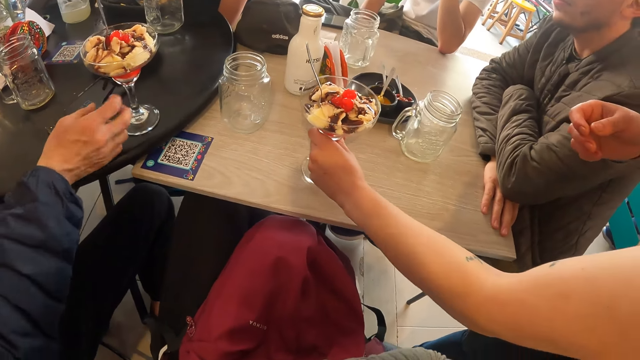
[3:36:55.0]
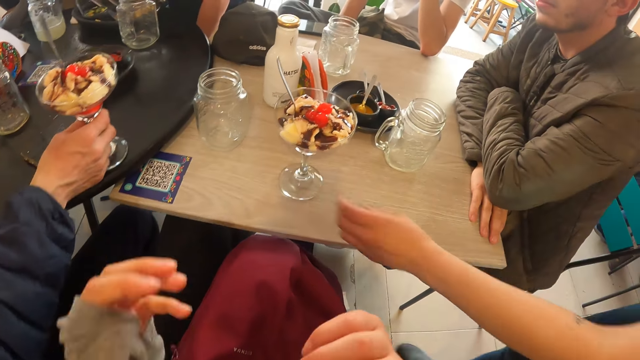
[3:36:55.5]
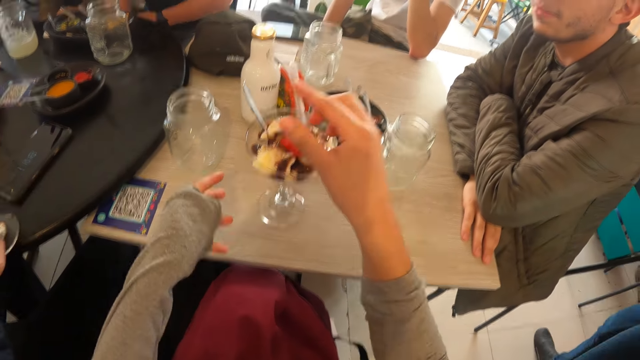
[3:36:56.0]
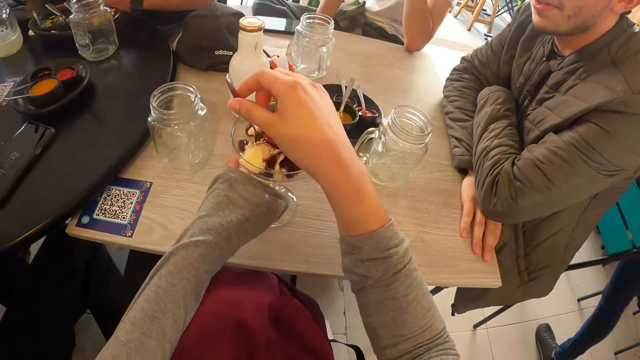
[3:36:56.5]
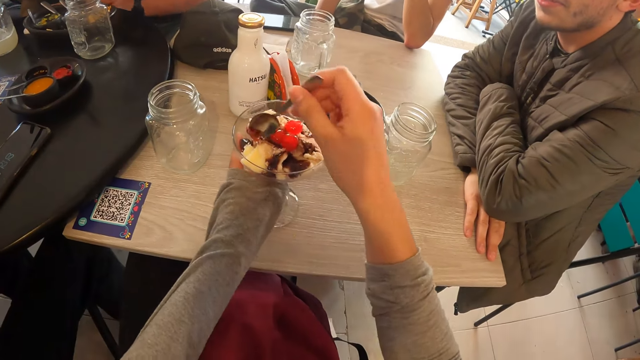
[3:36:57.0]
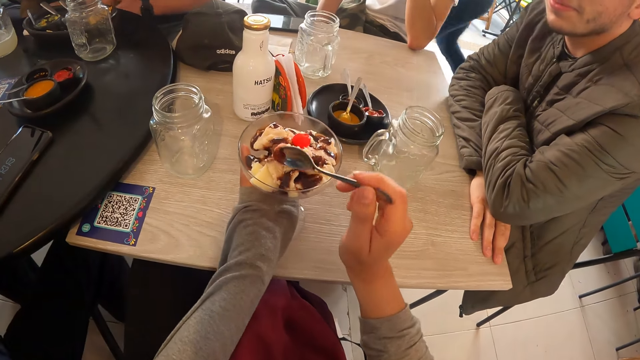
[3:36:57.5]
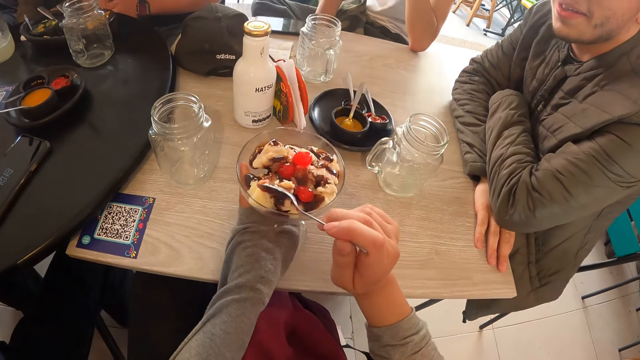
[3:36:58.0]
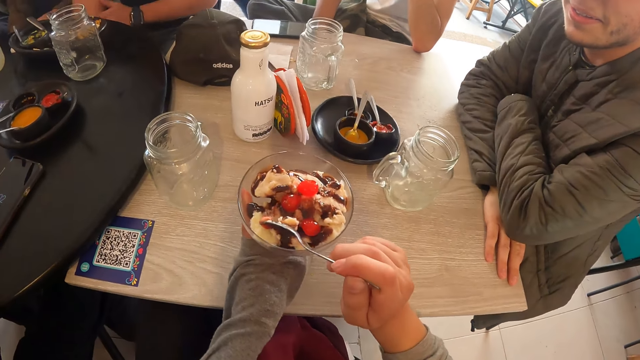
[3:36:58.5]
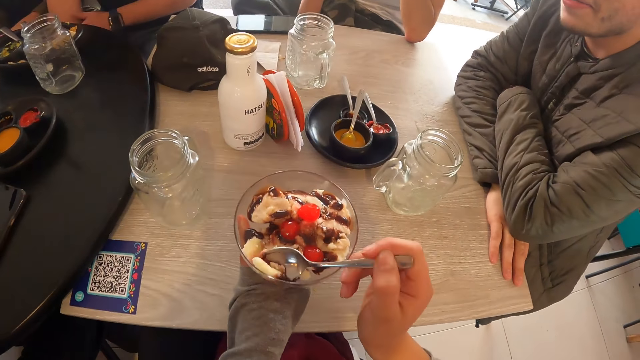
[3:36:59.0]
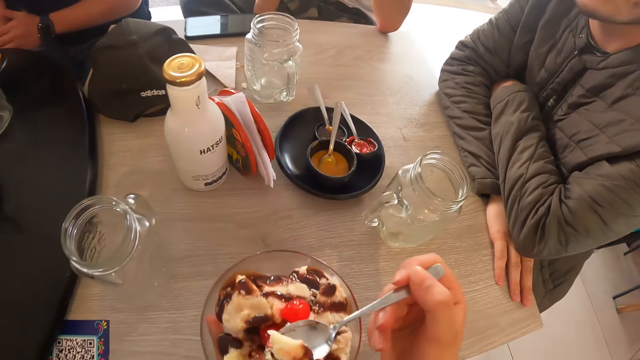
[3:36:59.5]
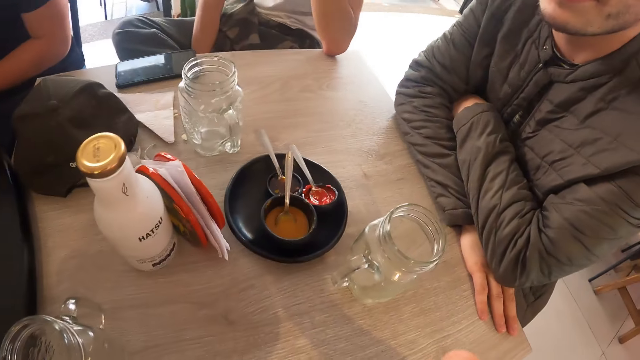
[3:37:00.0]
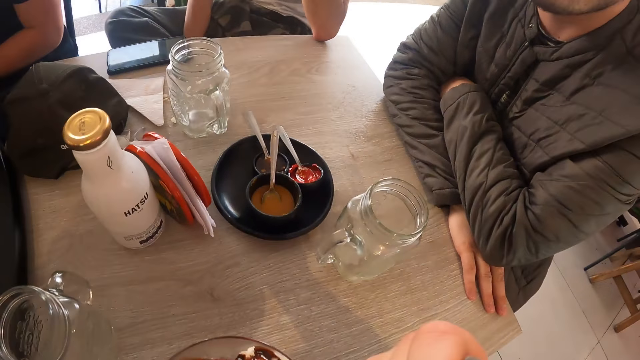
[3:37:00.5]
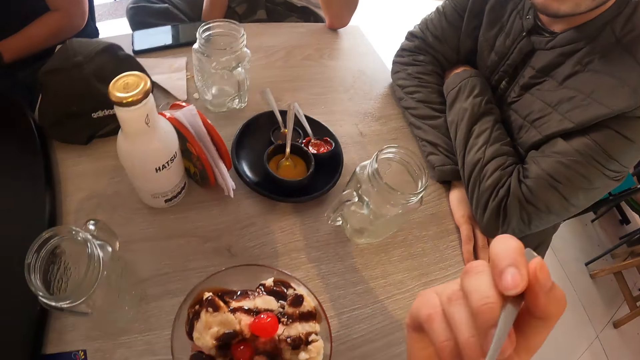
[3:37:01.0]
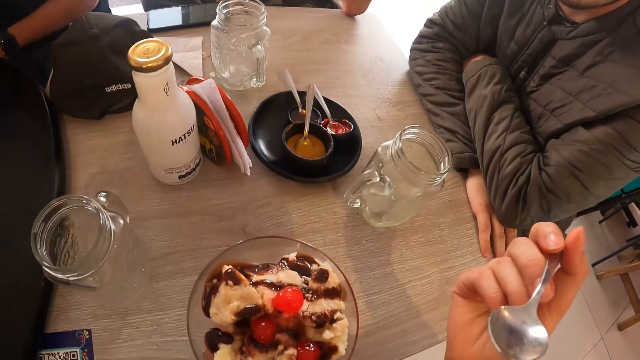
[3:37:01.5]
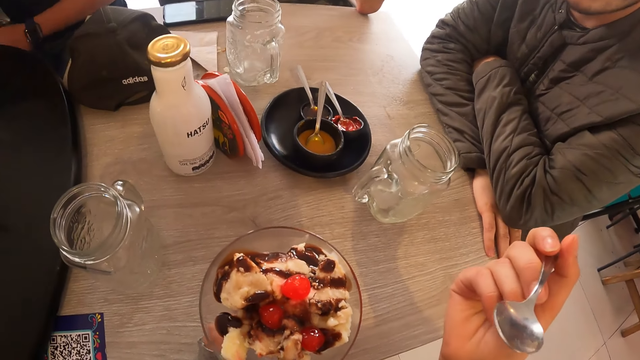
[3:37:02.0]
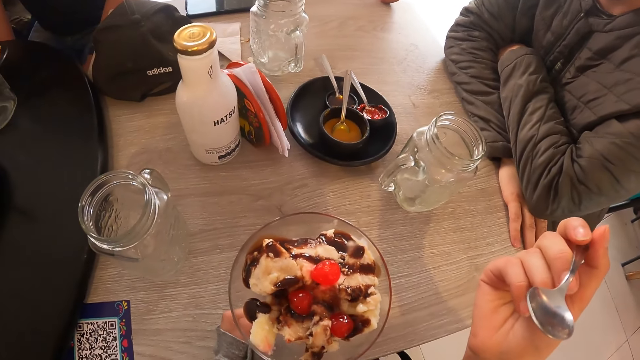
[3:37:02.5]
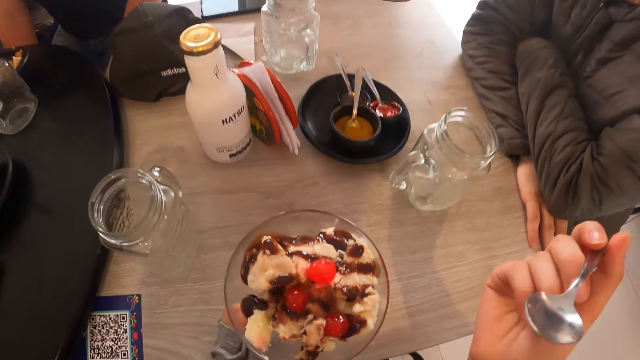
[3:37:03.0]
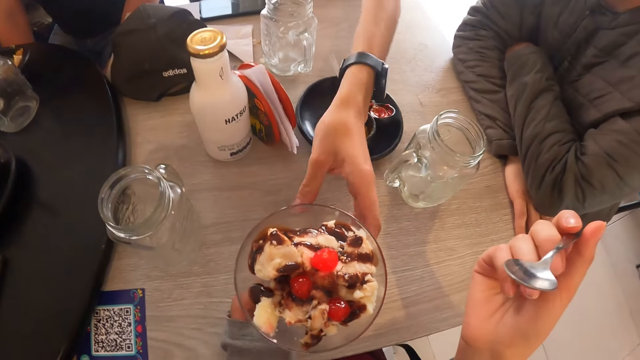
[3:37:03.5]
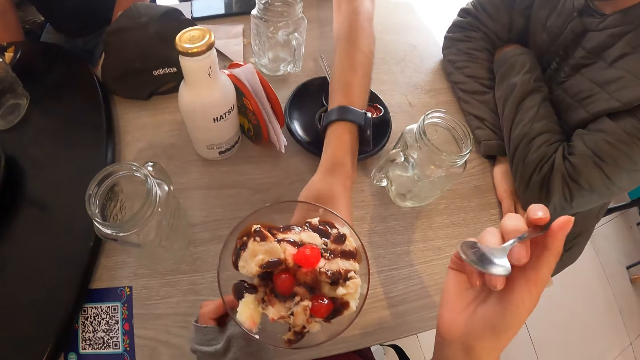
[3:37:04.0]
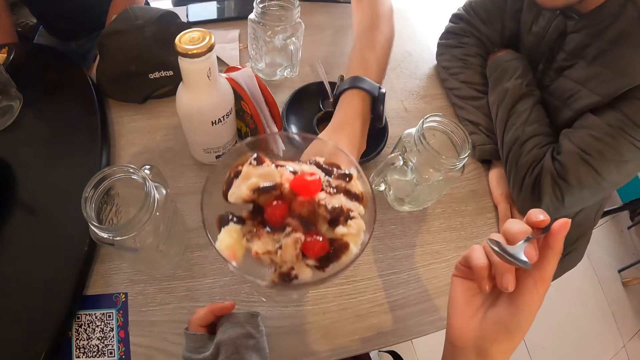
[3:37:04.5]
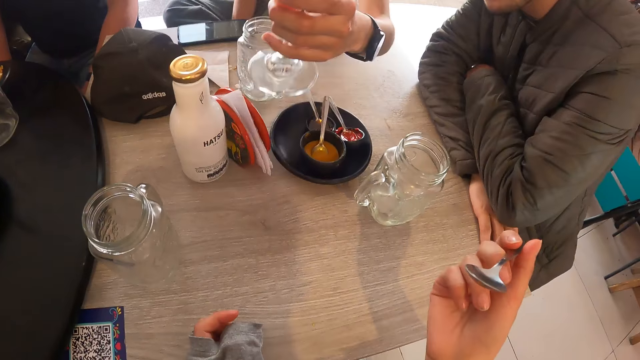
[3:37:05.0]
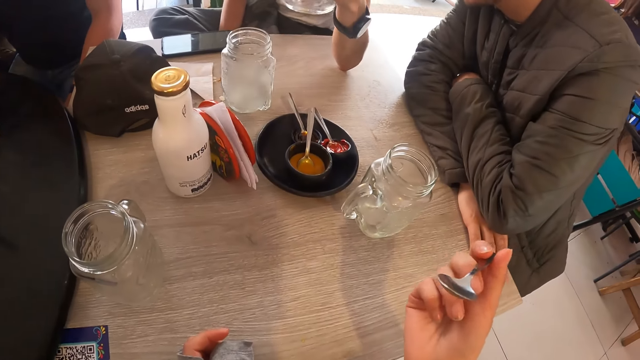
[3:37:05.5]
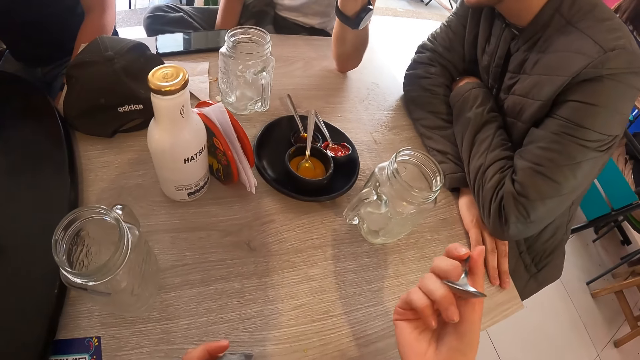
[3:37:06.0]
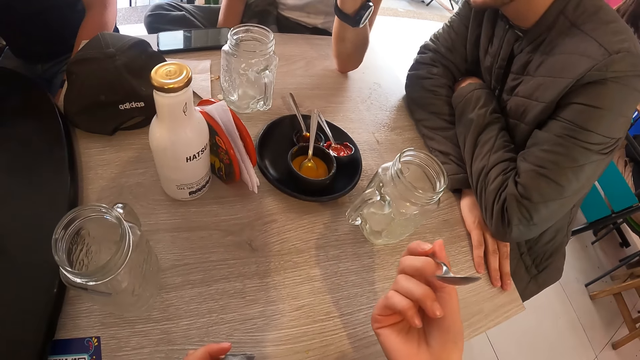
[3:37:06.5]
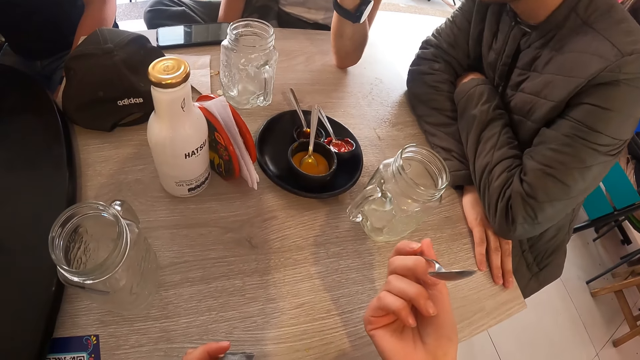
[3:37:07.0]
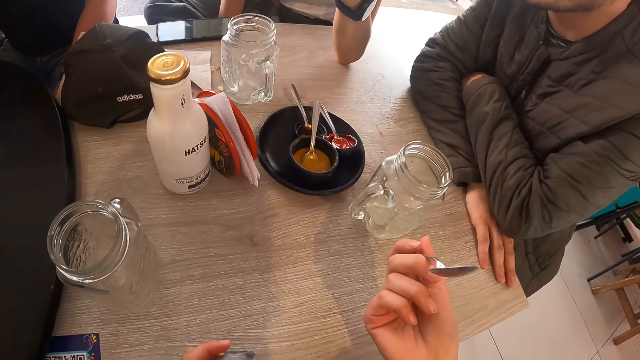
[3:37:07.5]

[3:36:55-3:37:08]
The man adjusts a phone on the table with his right hand. The woman places the glass of ice-cream or pudding on the table with her left hand. The man picks up the glass of ice-cream from the table with his right hand. The camera wearer picks up a spoon in the glass of ice-cream with her right hand. She holds the glass of ice-cream on the table with her left hand. She takes ice-cream from the glass of ice-cream with the spoon in her right hand. She eats the pudding. The other man picks up the glass of ice-cream from the table with his left hand.

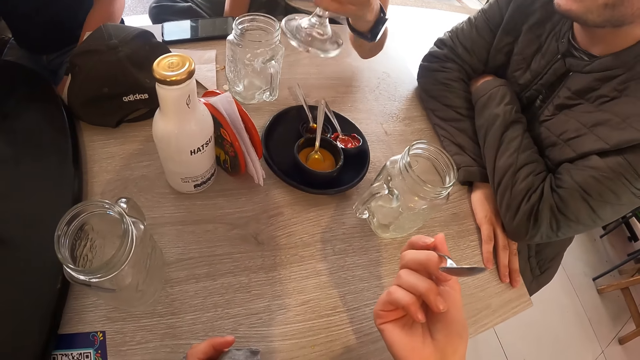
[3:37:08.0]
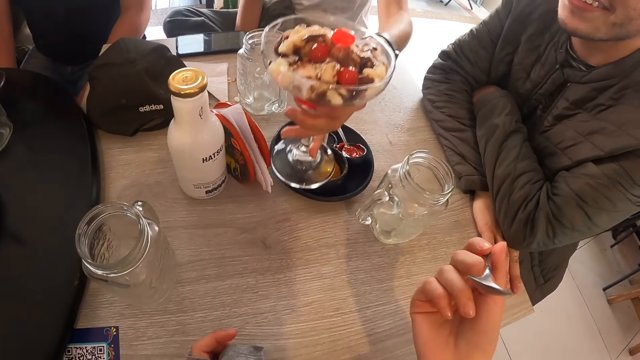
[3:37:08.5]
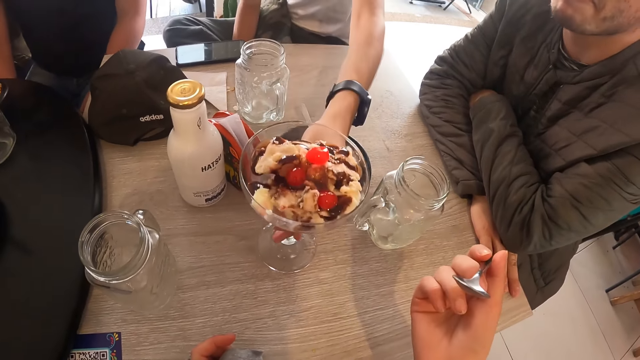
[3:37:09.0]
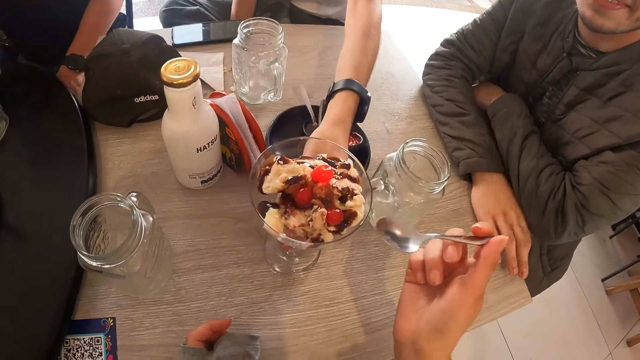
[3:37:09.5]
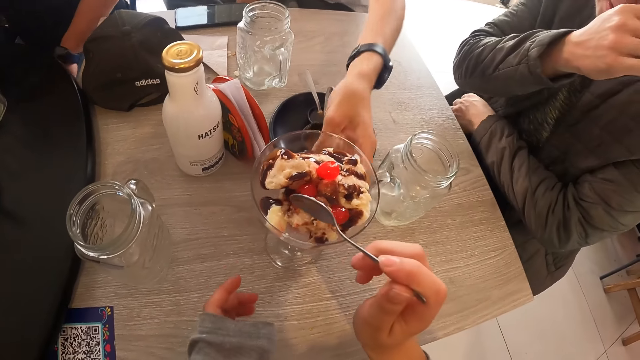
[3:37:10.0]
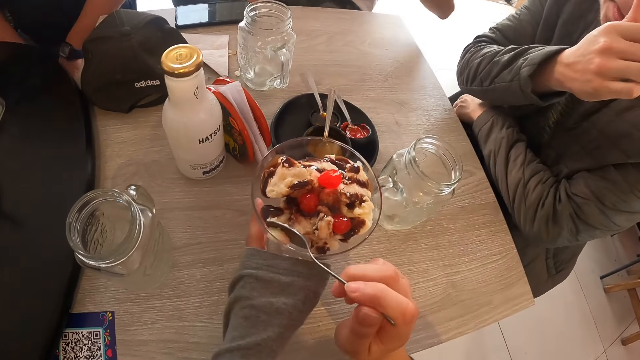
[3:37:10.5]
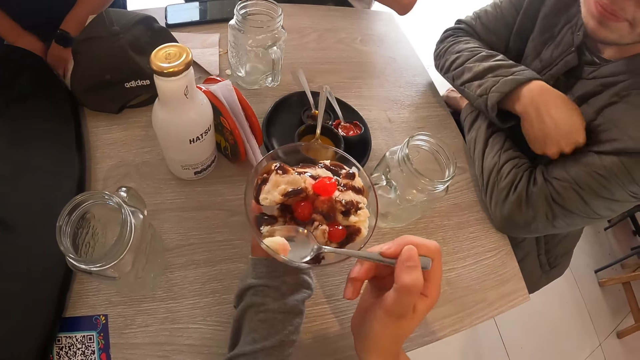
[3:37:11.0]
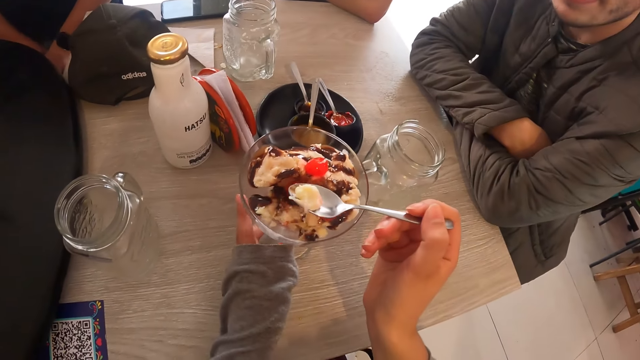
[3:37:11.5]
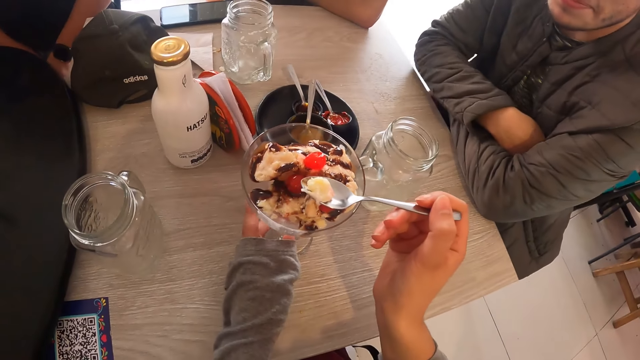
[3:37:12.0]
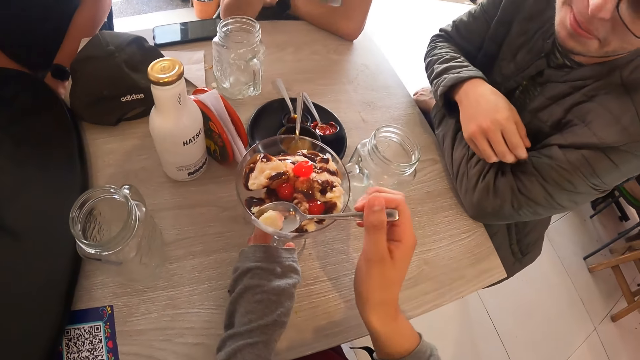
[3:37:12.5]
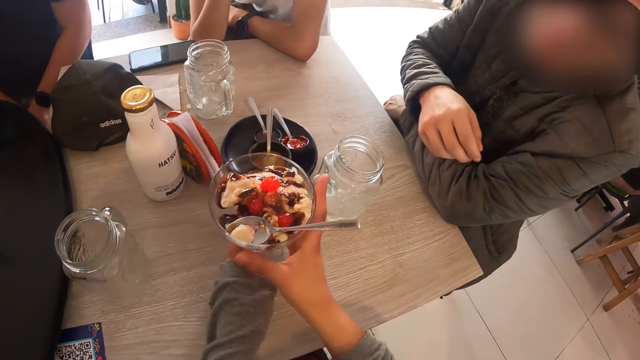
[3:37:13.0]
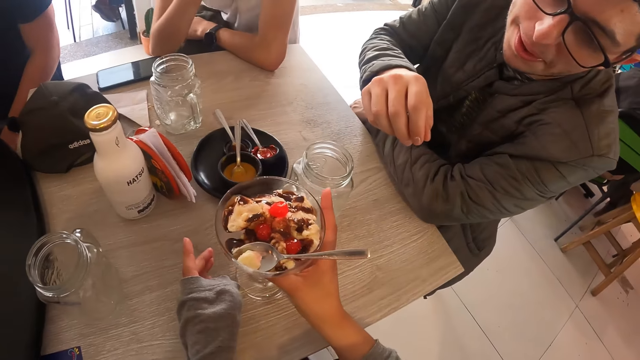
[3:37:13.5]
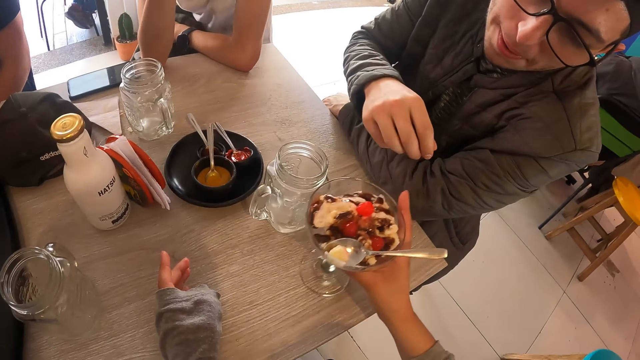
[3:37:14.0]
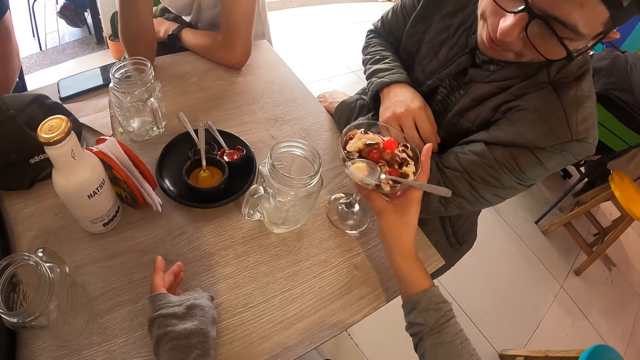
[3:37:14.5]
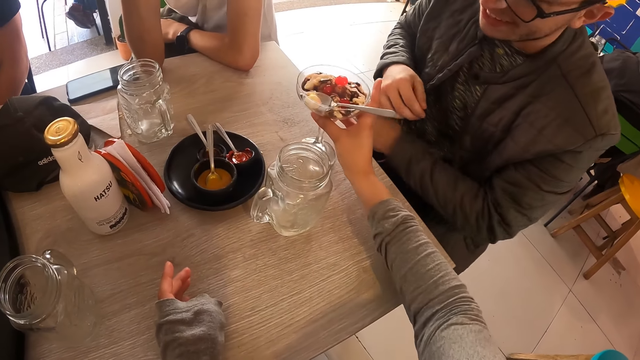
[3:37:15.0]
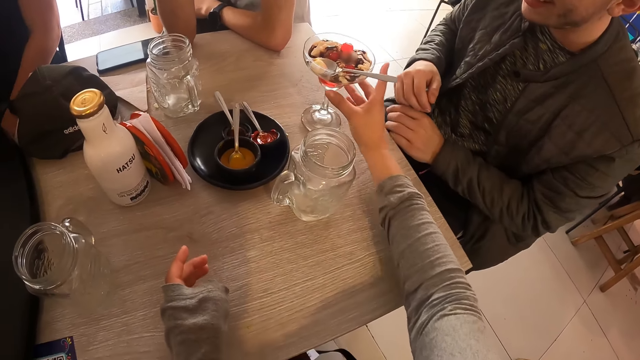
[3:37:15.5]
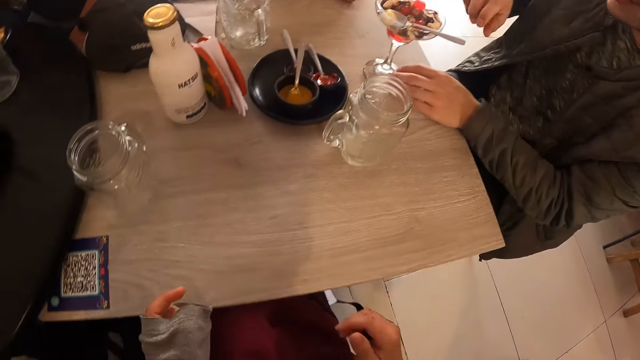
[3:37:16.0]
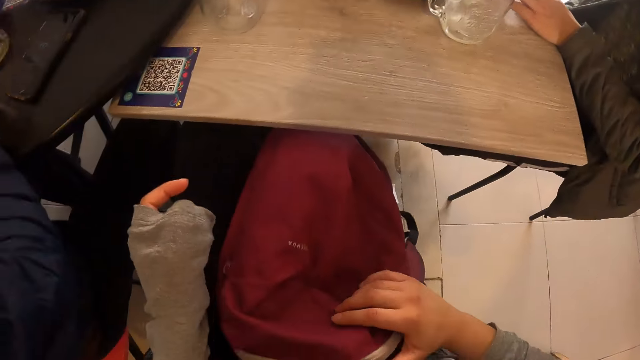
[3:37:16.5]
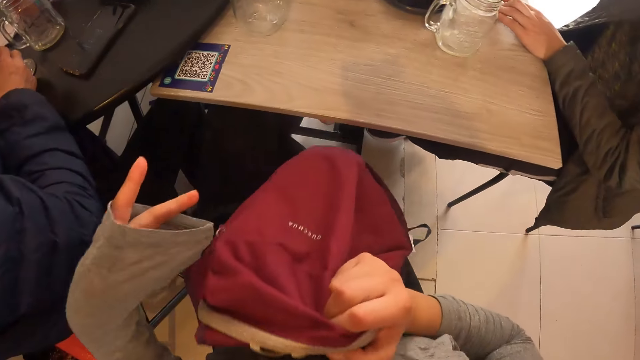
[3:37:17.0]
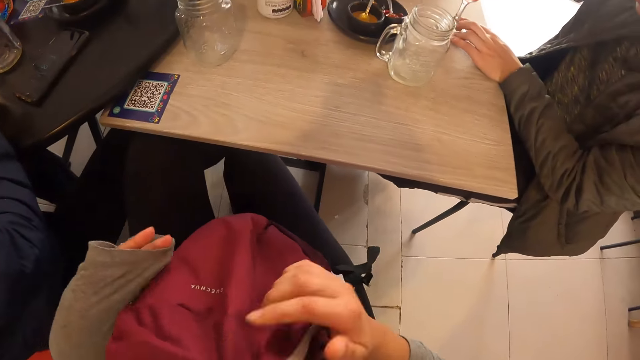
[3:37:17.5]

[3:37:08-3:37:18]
The man places the glass of ice-cream on the table with his left hand. The camera wearer holds the glass of ice-cream on the table with her left hand. She takes ice-cream from the glass of ice-cream with the spoon in her right hand. She places the spoon in the glass of ice-cream with her right hand. She pushes the glass of ice-cream on the table towards another man with her right hand. The other man places his left hand on the base of the glass of ice-cream. The camera wearer takes the bag. She adjusts the bag on her lap with her right hand.
